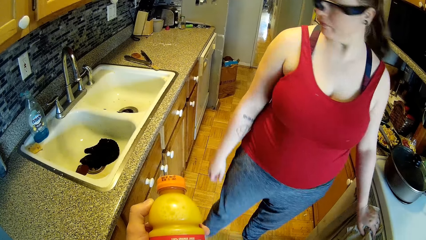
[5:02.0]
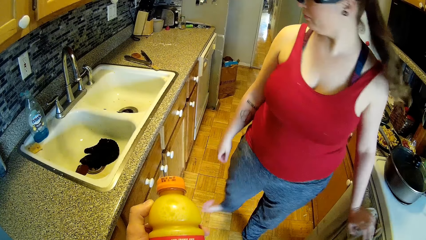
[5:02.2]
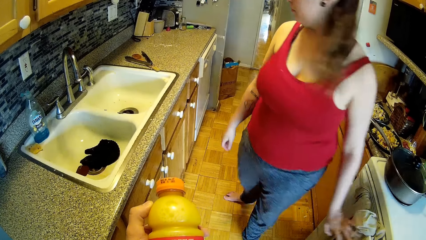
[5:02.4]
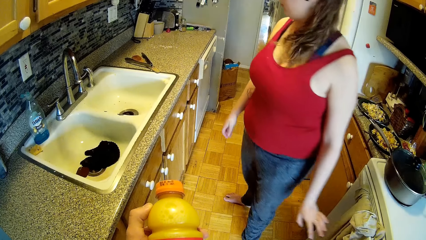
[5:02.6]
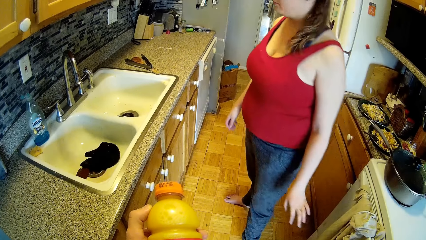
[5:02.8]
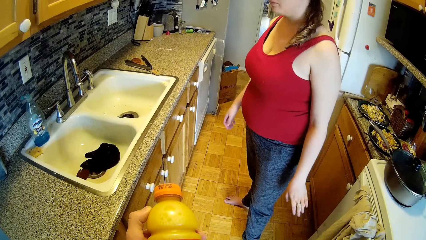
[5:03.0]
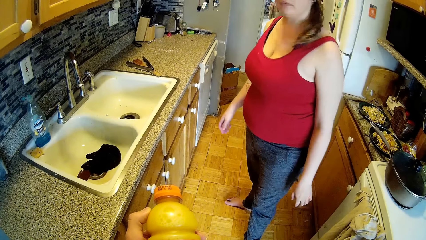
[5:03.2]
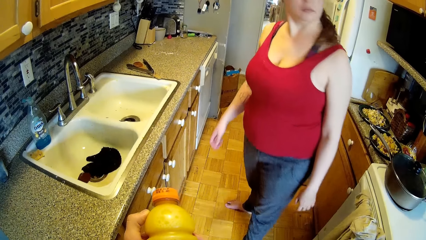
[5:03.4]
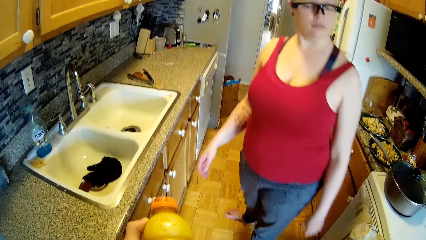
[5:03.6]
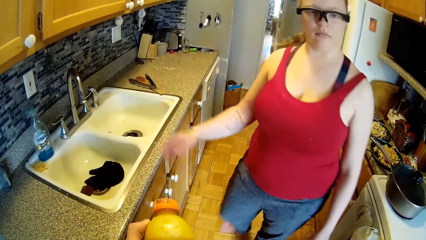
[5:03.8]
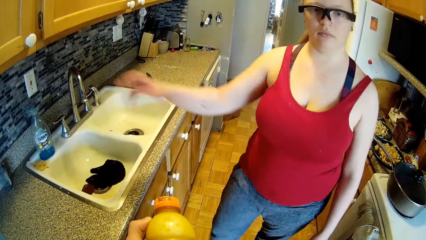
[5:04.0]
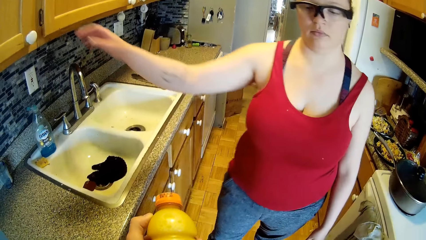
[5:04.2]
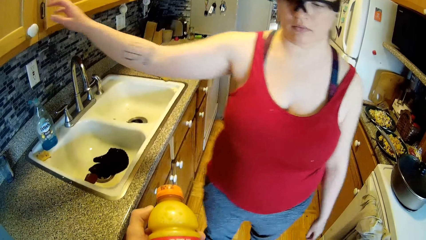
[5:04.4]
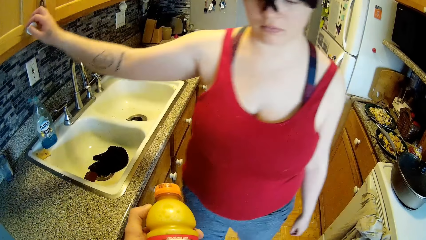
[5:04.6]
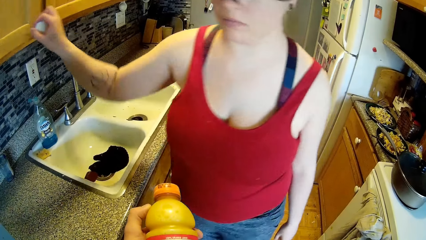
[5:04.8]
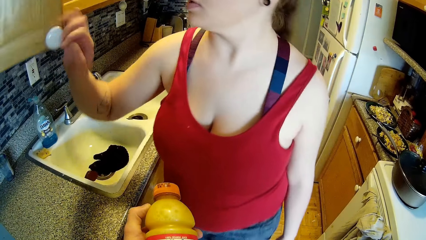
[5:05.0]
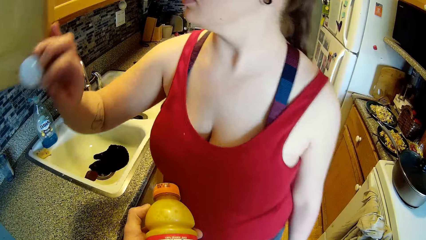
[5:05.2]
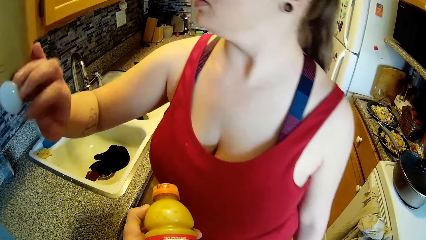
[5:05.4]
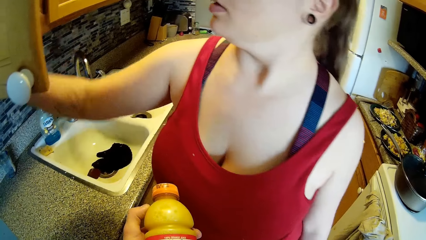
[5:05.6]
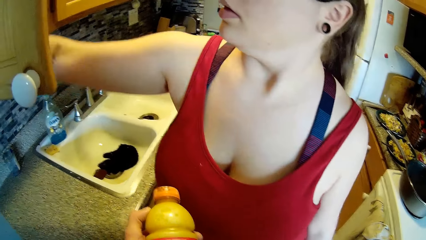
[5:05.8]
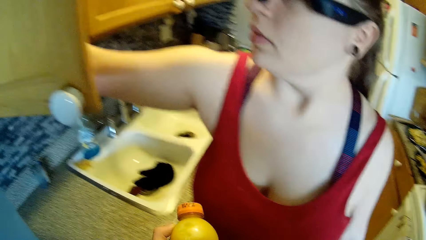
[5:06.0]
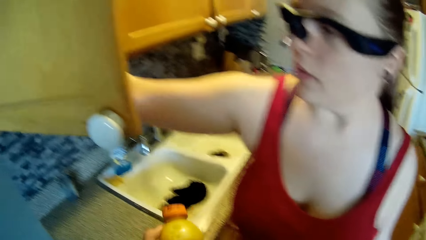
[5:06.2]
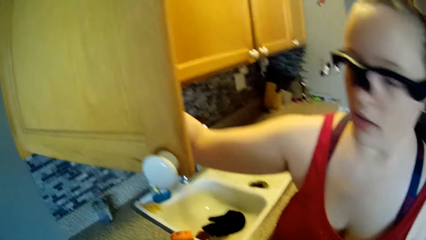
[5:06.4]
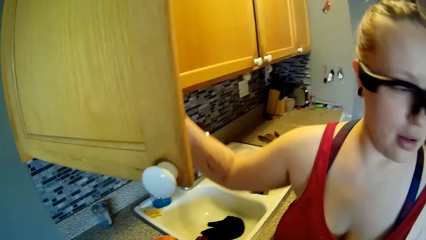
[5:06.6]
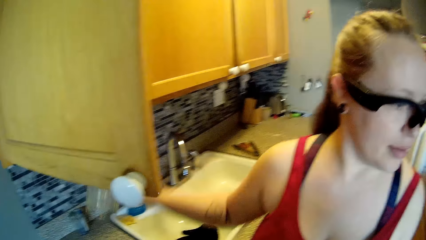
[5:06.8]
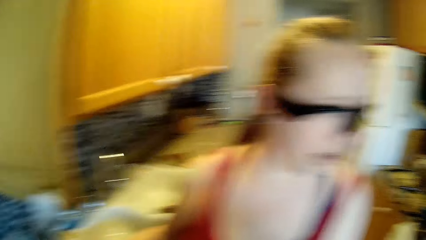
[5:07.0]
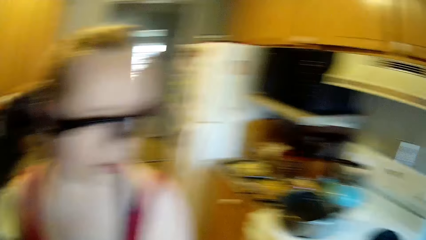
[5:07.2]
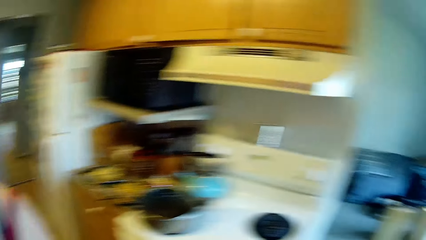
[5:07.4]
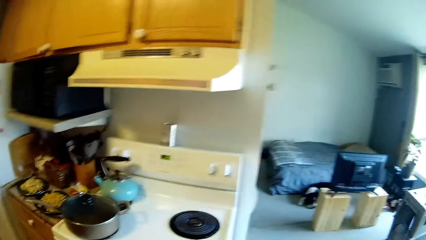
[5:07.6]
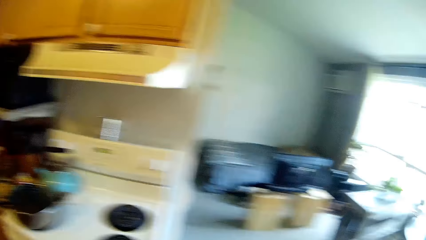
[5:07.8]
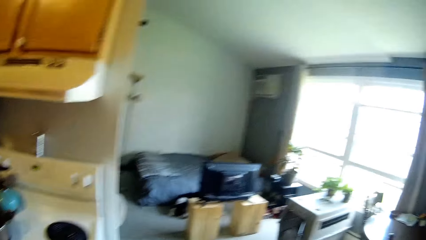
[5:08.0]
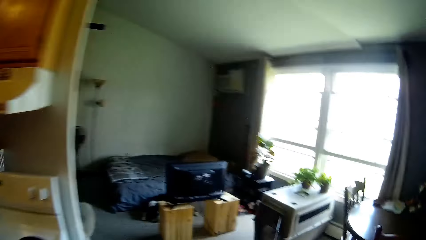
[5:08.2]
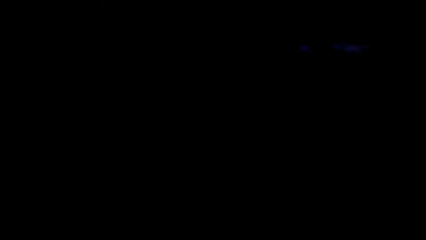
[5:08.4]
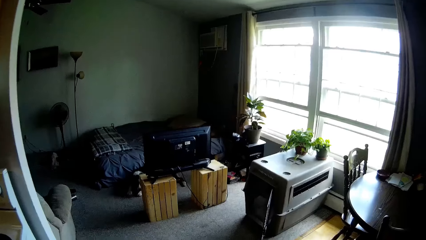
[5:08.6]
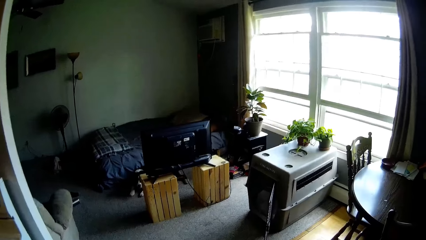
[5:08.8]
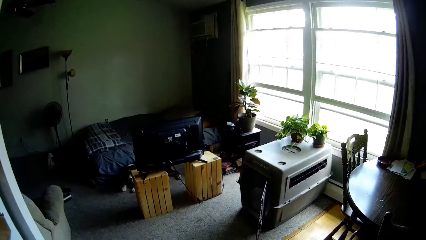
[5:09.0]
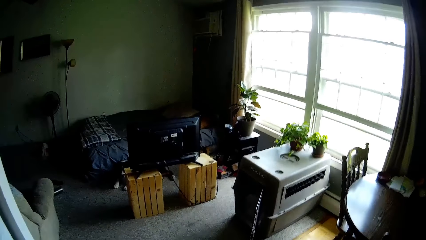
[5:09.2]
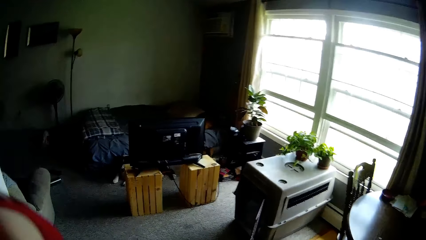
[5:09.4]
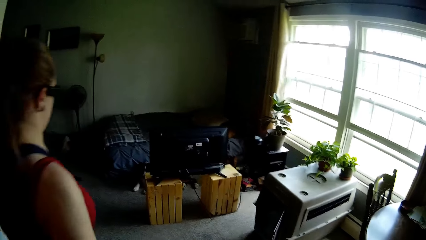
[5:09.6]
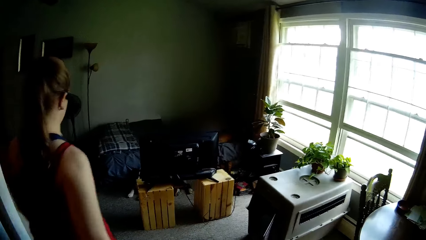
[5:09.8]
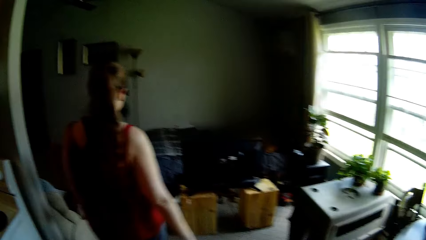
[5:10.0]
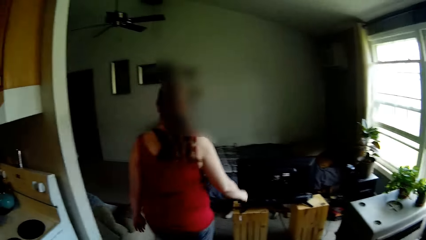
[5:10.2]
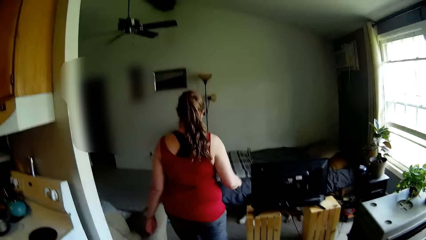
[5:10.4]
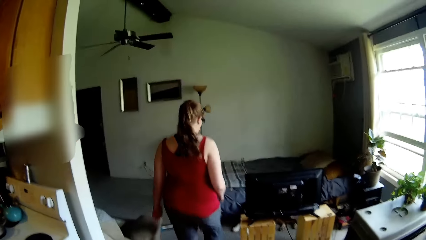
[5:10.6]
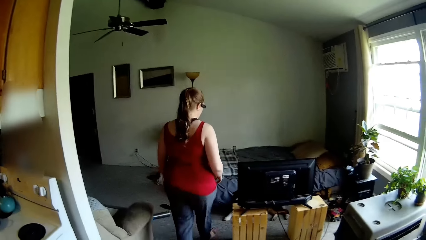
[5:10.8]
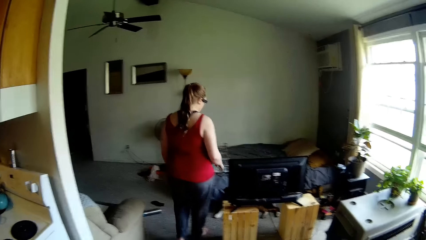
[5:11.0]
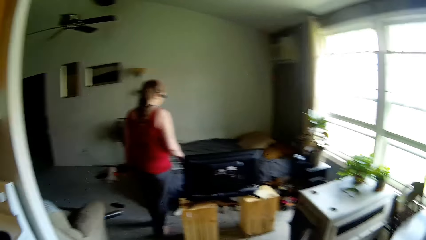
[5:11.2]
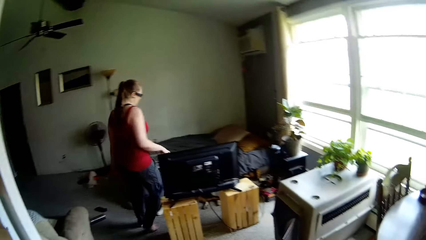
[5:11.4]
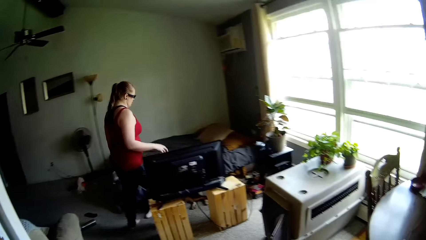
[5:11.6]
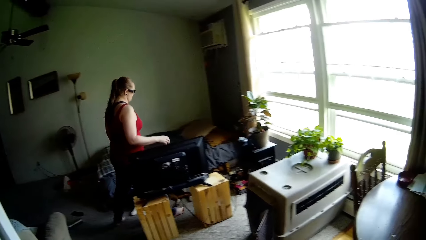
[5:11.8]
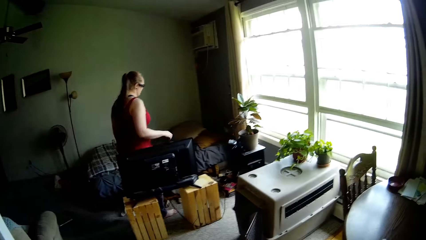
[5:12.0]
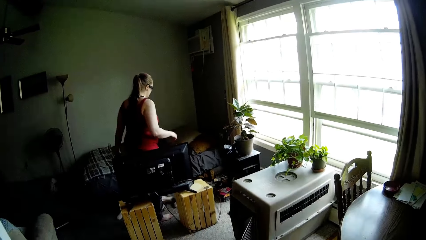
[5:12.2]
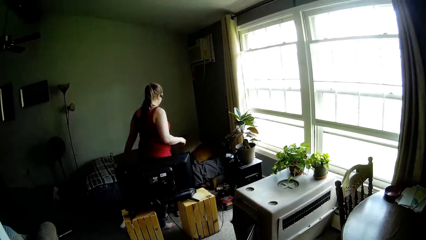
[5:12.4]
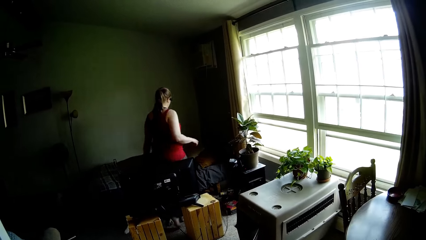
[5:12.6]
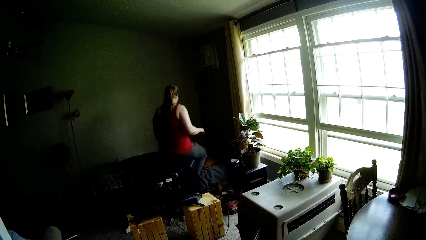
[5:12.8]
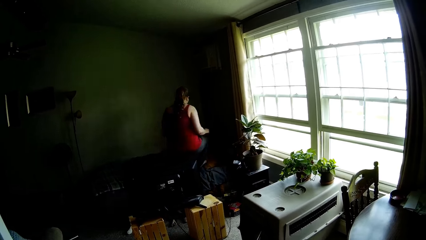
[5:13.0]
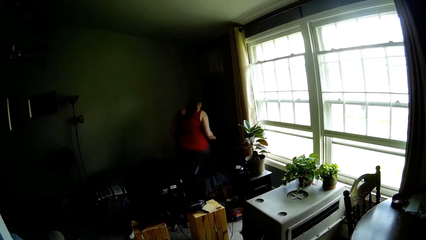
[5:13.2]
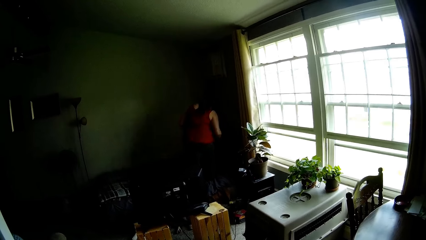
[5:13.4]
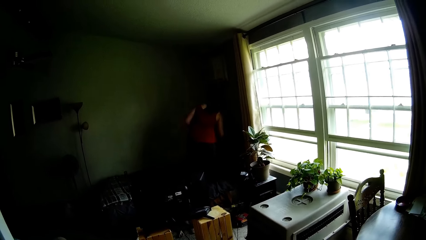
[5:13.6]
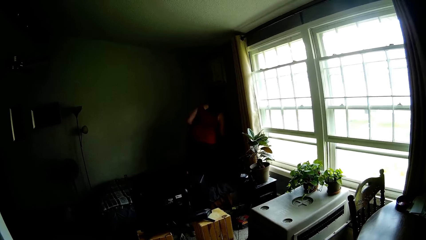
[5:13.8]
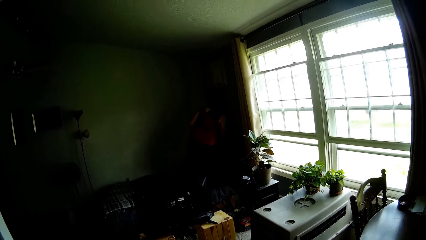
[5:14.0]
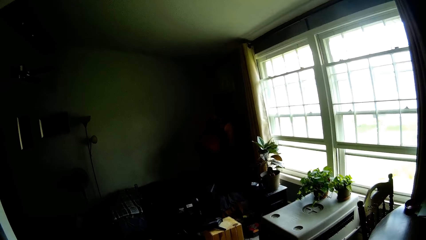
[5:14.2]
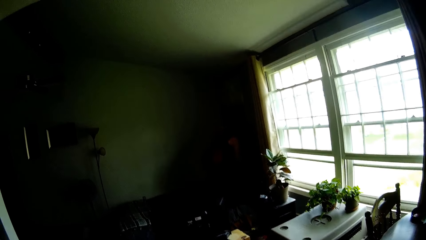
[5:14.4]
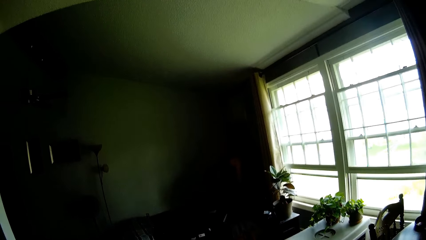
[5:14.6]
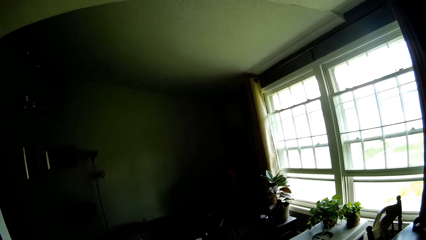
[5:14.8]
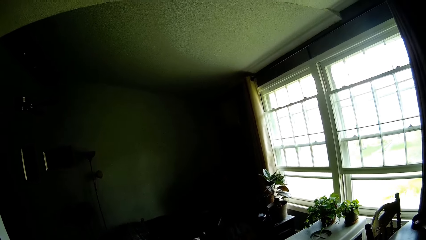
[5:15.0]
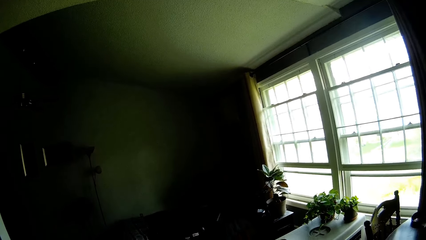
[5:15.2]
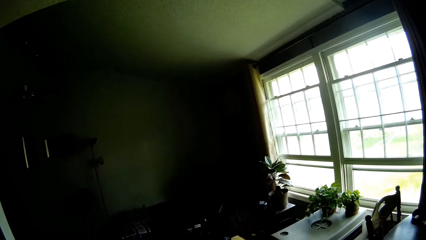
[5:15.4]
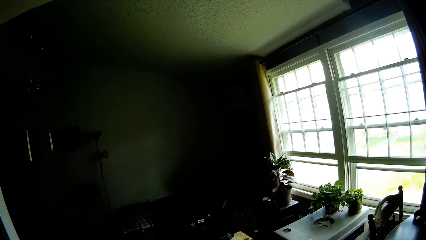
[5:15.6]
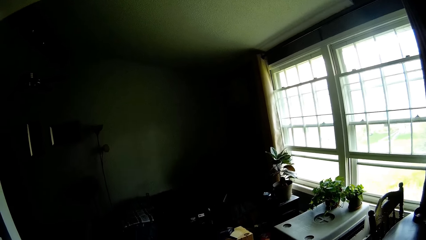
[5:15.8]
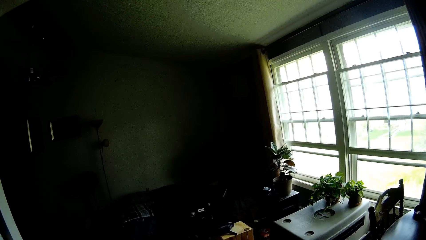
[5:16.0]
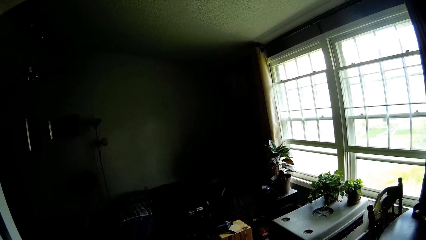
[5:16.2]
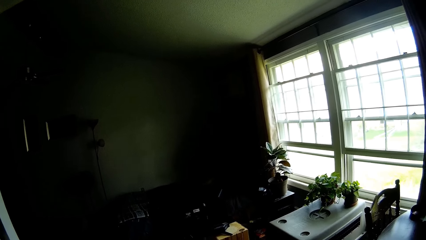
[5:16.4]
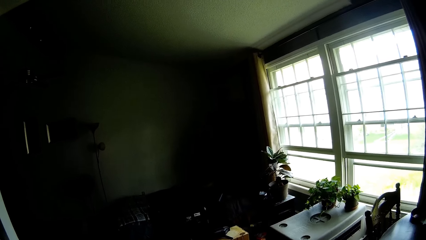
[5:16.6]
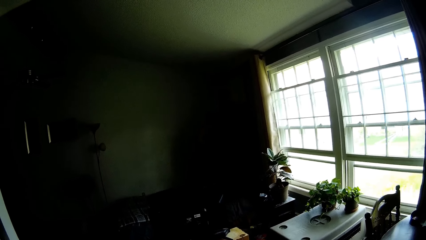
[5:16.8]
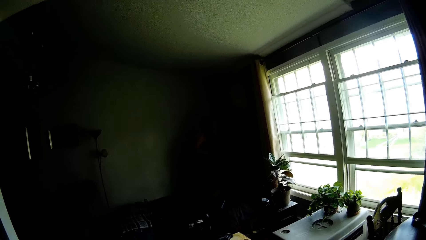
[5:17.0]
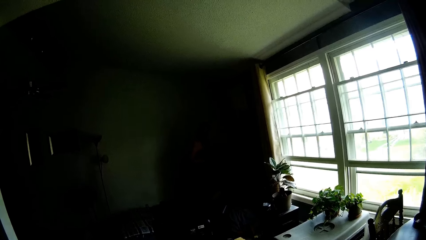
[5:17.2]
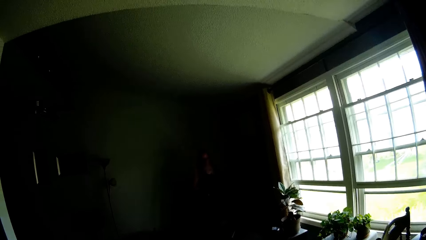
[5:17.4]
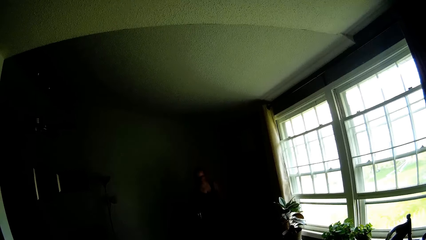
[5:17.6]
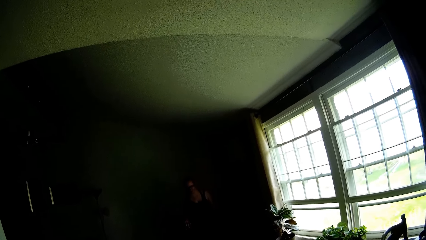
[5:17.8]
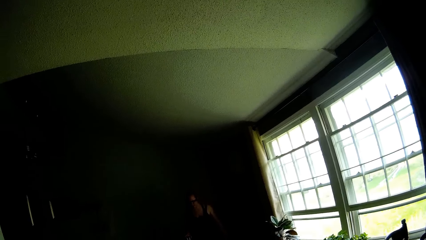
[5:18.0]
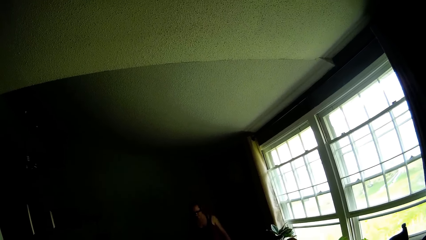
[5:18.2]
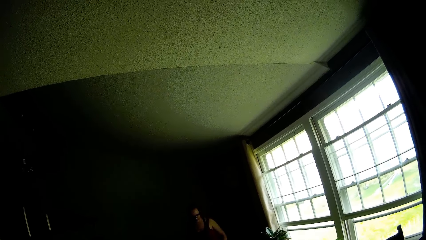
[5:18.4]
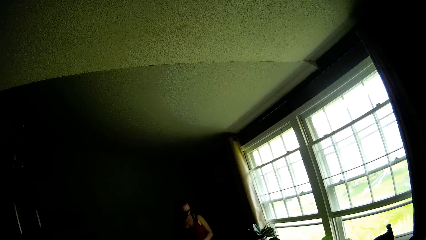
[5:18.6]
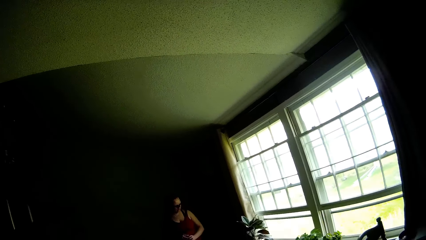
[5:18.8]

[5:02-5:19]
The woman opens a cupboard with her right hand. The woman interacts with the camera wearer. The woman walks into a room.
